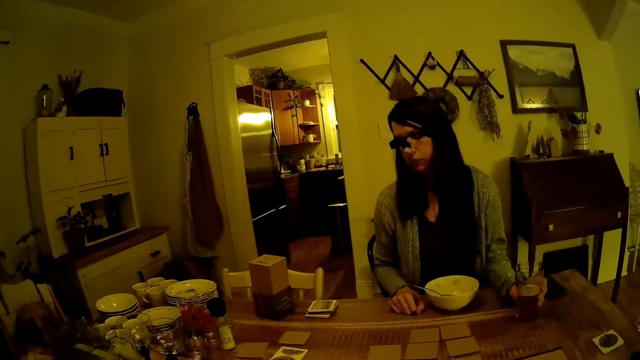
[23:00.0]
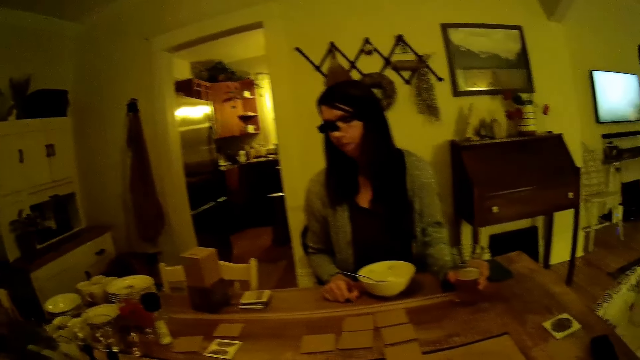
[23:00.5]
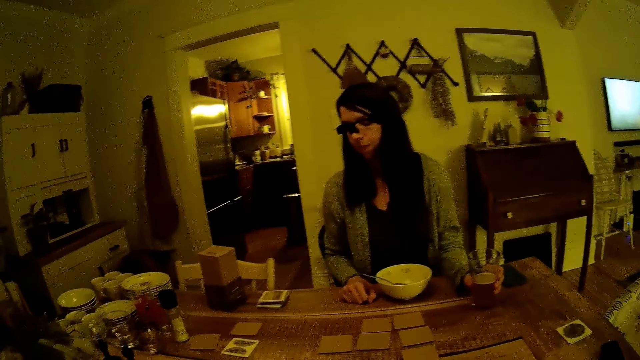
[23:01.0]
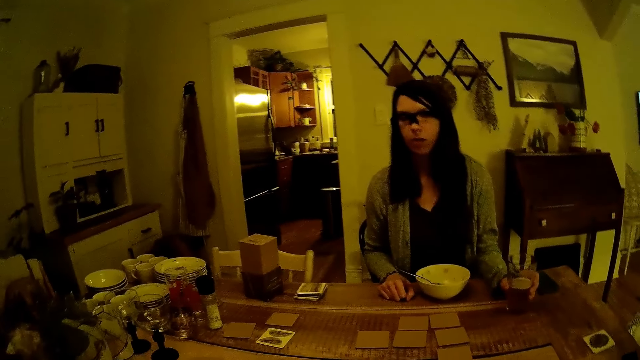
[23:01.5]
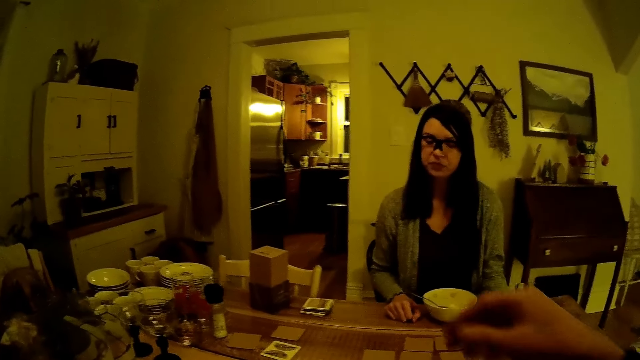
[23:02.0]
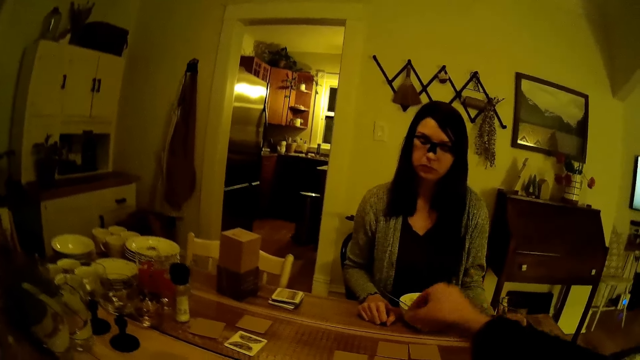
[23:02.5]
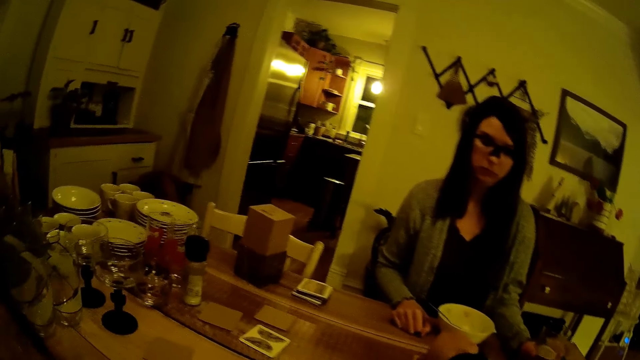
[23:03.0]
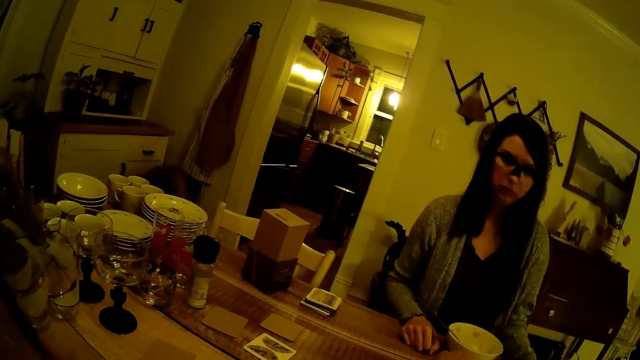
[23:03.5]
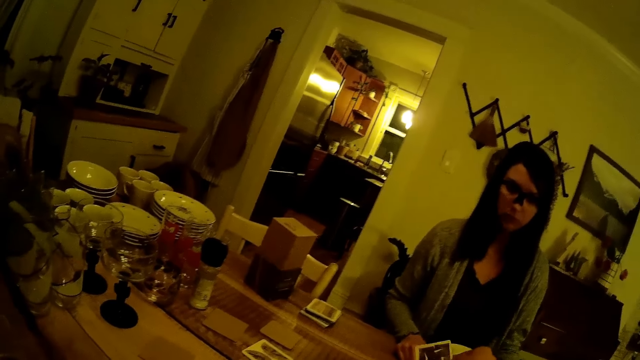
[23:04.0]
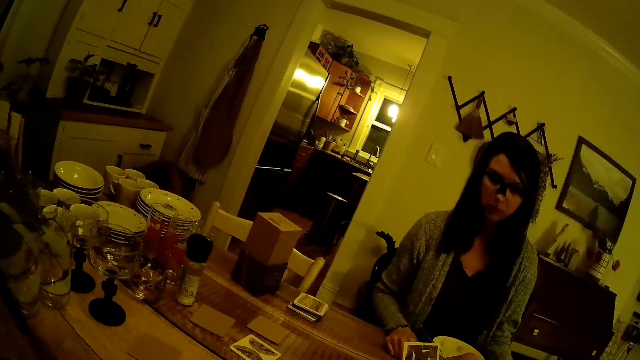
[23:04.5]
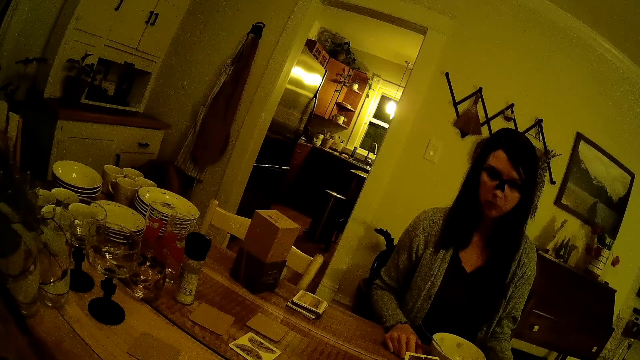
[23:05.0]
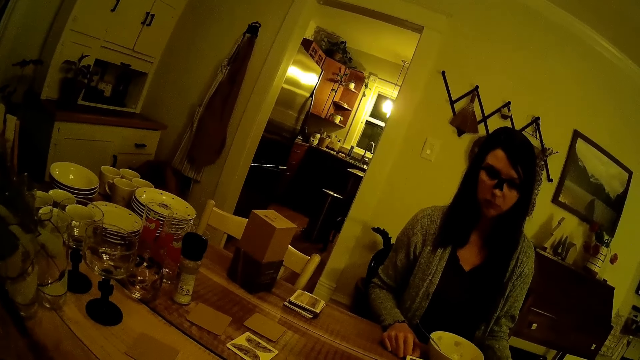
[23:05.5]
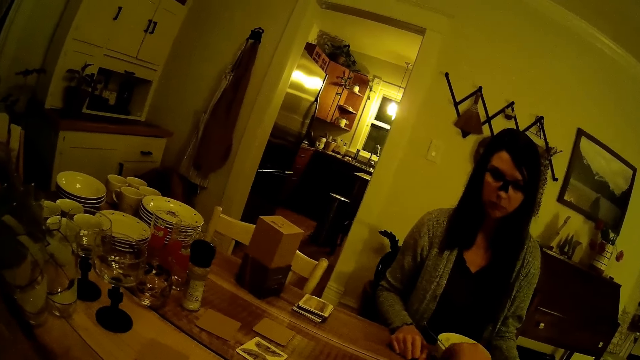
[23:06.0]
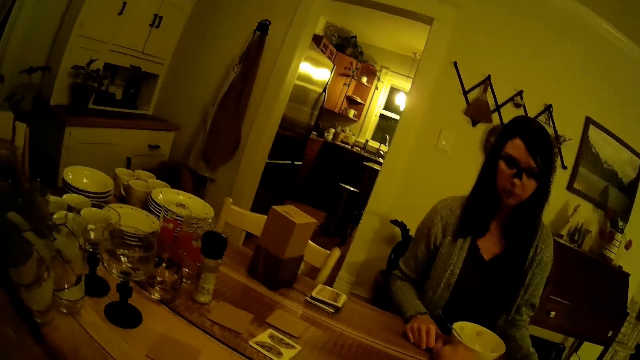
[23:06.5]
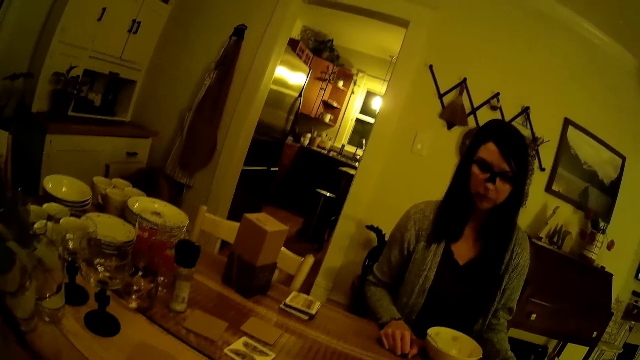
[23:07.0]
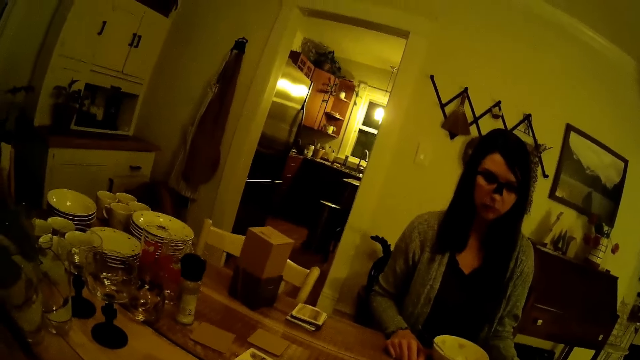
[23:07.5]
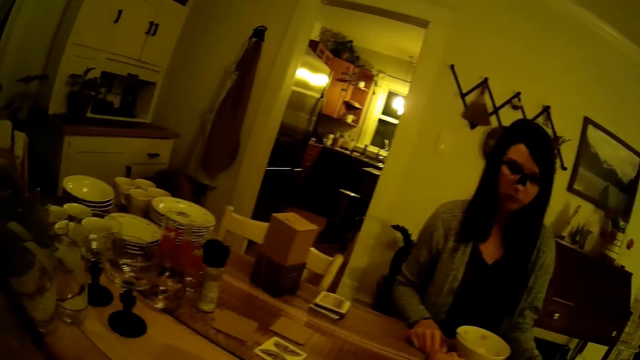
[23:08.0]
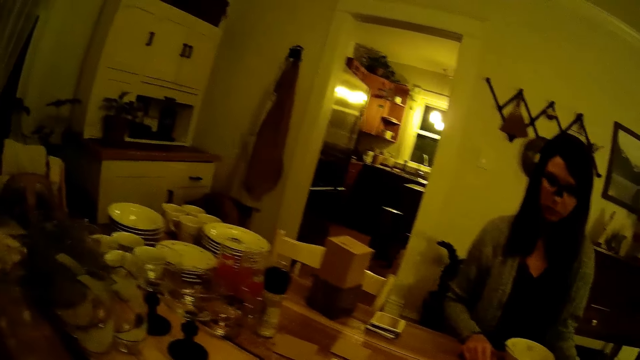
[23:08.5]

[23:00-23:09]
The camera wearer turns over the game card on the table with his right hand. He drops the game card on the table with his right hand.

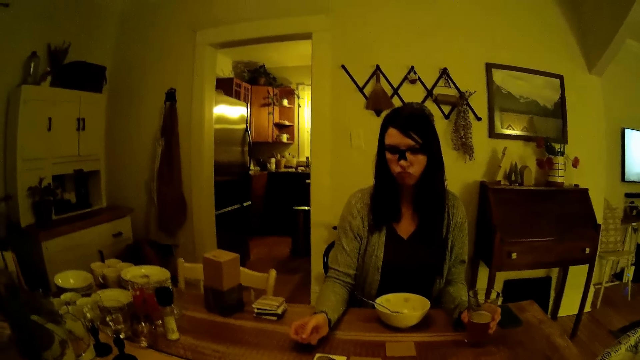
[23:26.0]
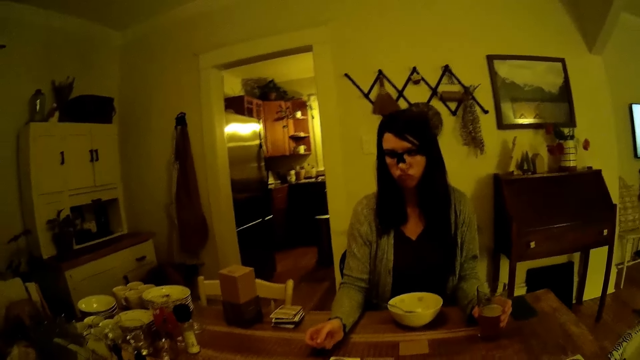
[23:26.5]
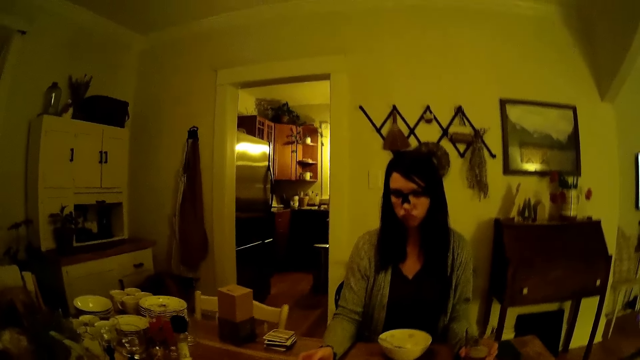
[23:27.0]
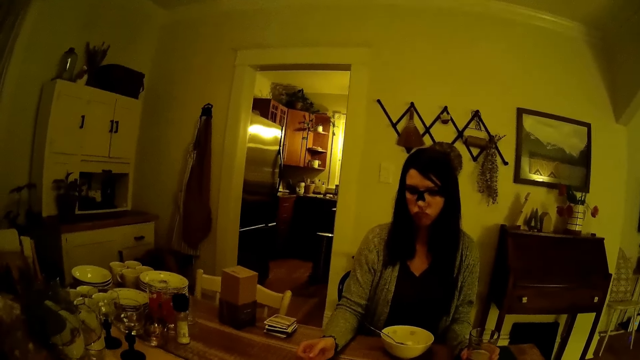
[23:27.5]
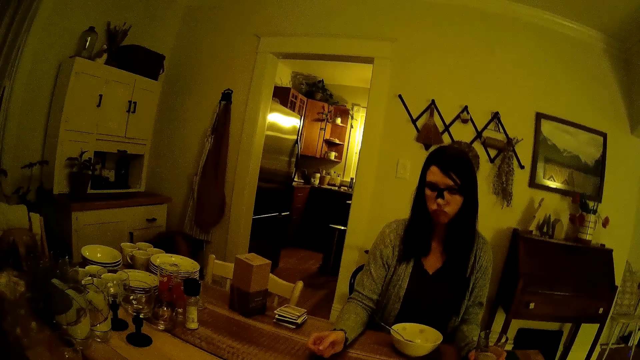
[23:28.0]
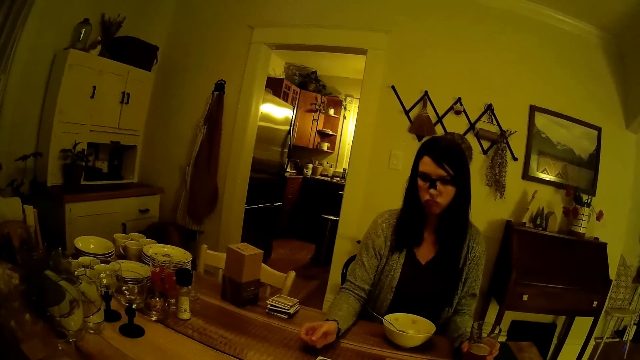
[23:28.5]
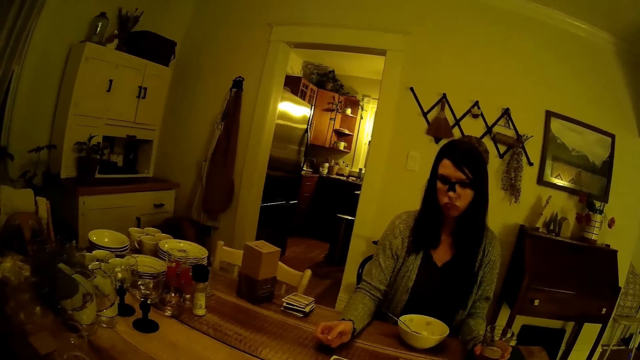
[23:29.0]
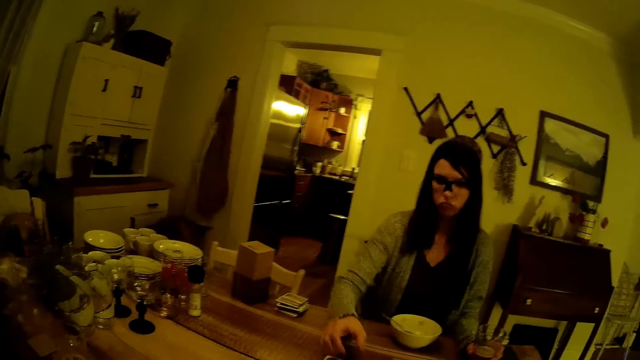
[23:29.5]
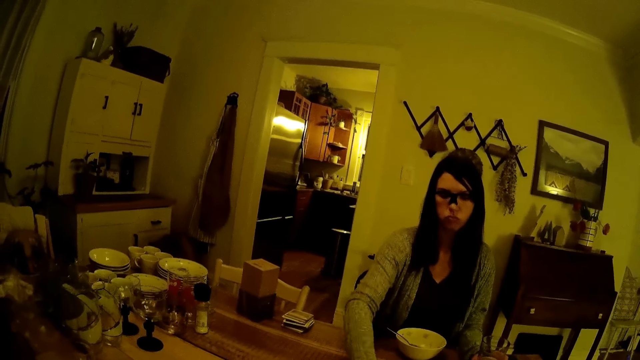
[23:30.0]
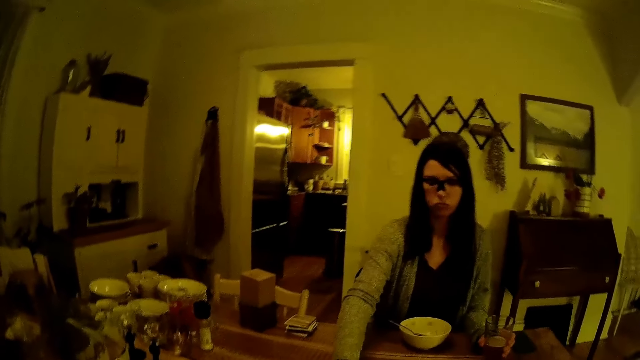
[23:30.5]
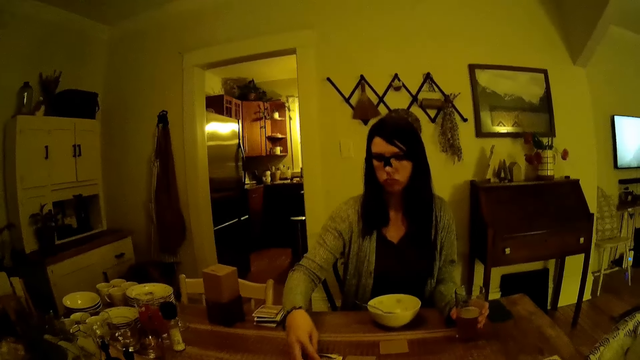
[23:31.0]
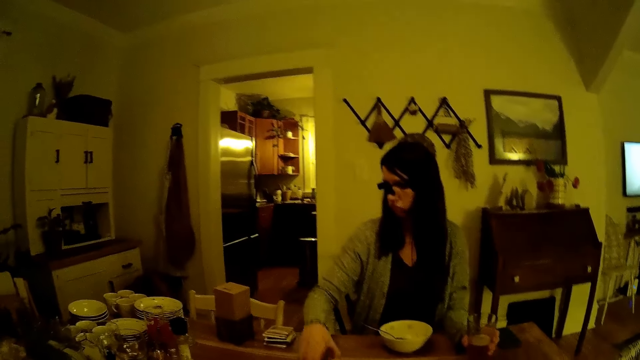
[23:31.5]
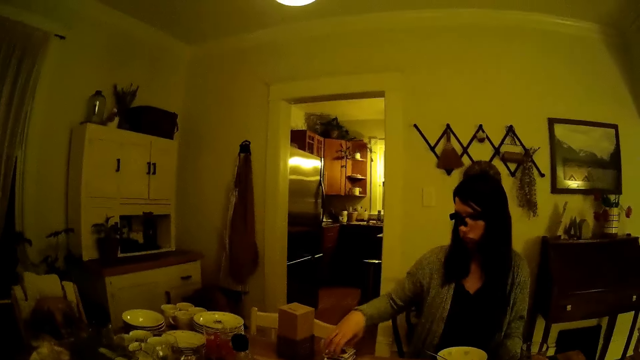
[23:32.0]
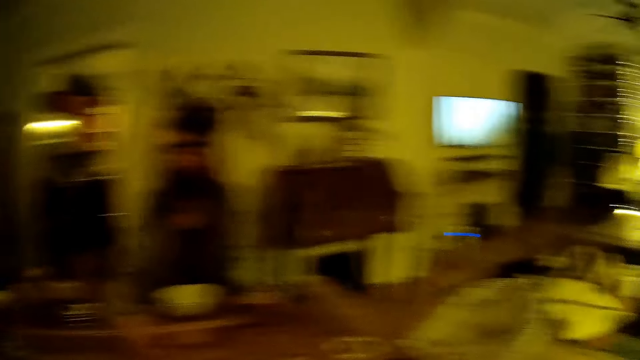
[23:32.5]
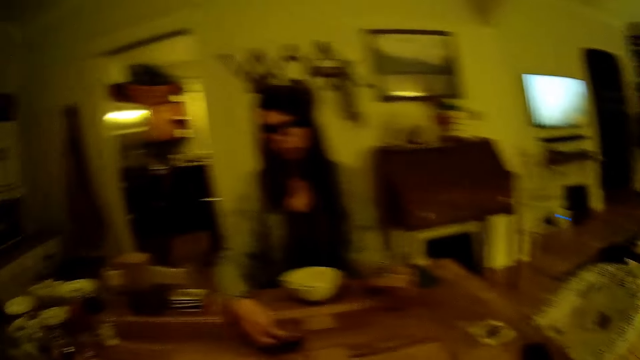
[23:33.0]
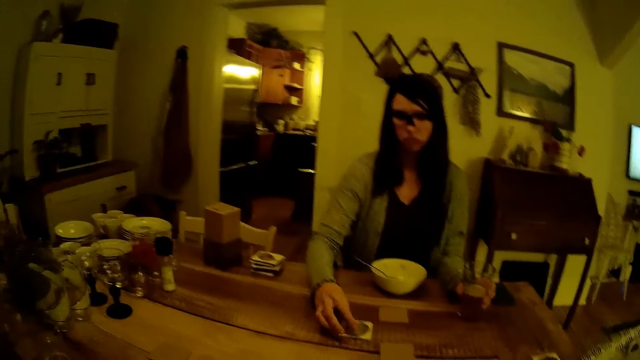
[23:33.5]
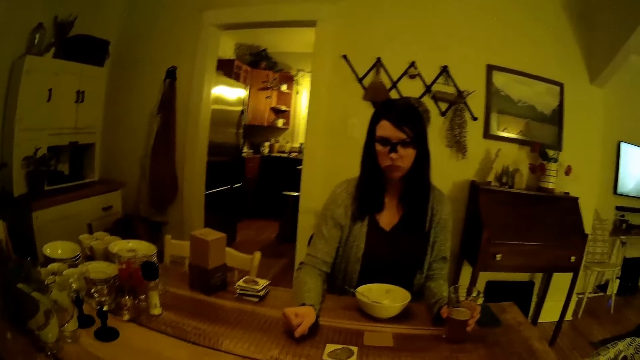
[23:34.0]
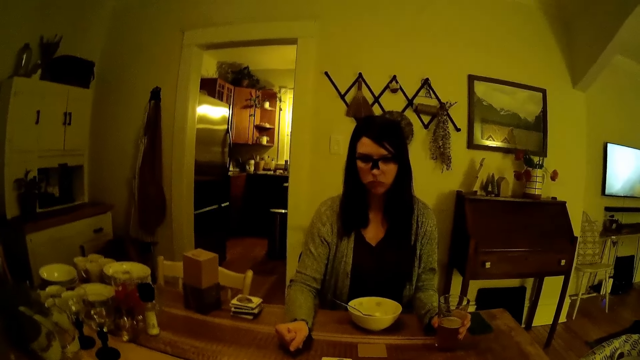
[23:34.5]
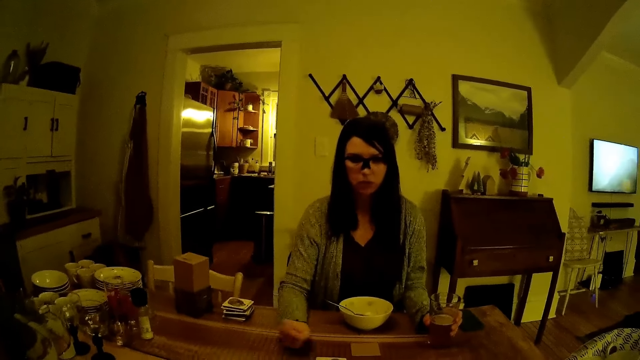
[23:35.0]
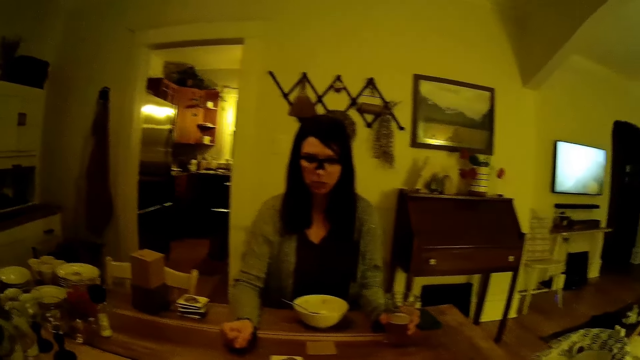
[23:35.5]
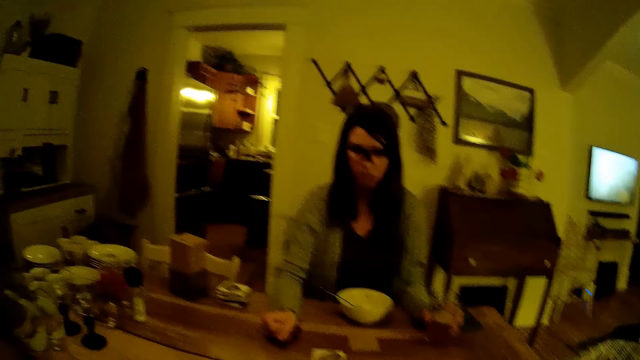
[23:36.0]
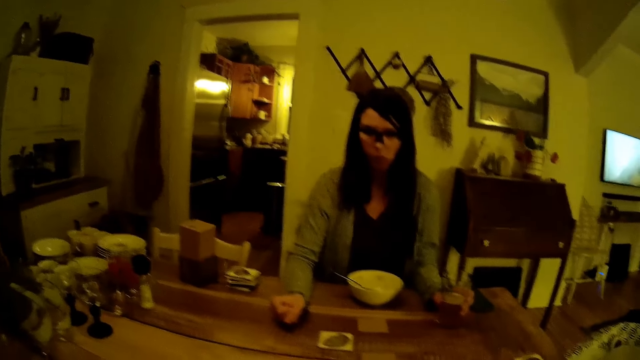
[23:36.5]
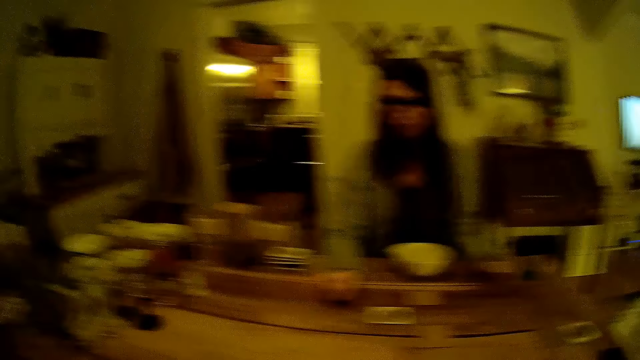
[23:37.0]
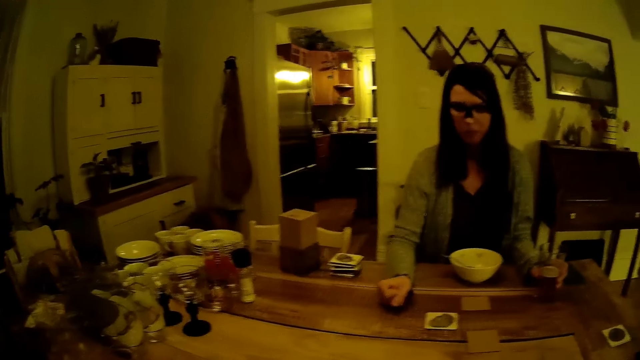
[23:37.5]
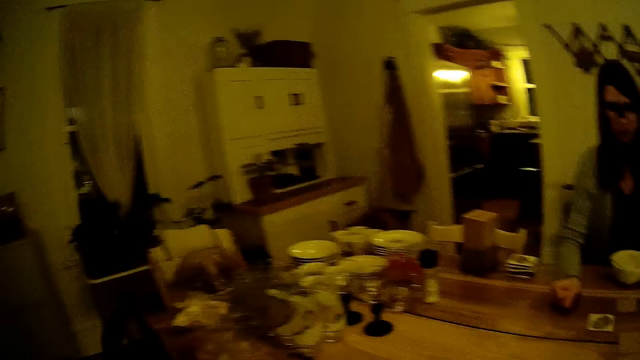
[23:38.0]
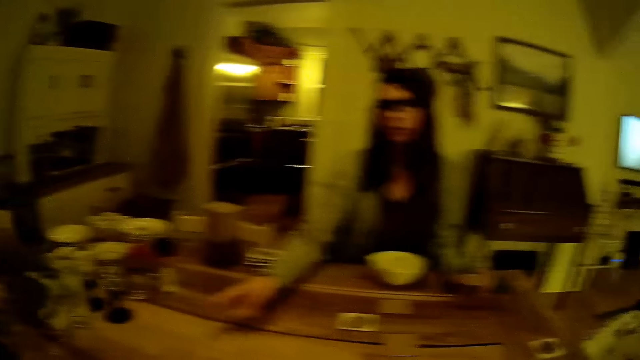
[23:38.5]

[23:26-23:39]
The camera wearer looks at the game. A woman places two game cards on a stack of game cards with her right hand. The woman turns over the game card on the table with her right hand.
